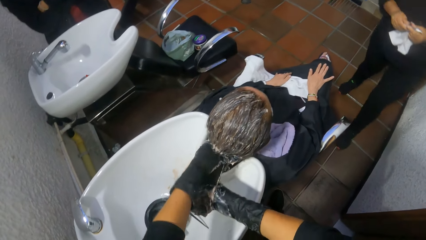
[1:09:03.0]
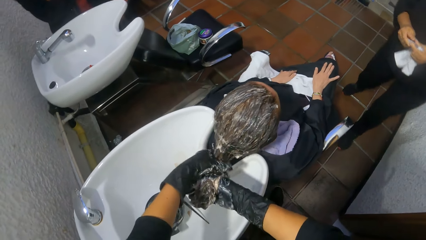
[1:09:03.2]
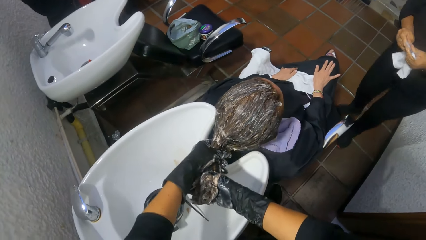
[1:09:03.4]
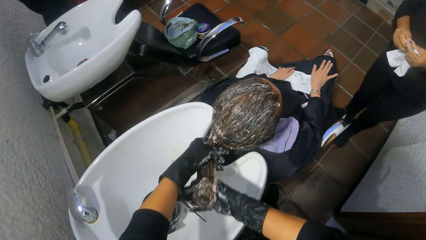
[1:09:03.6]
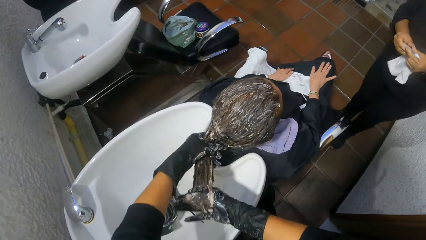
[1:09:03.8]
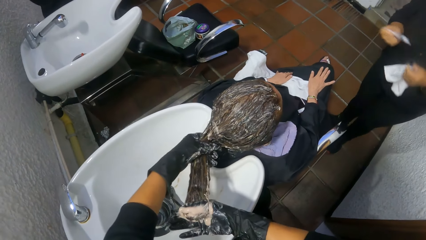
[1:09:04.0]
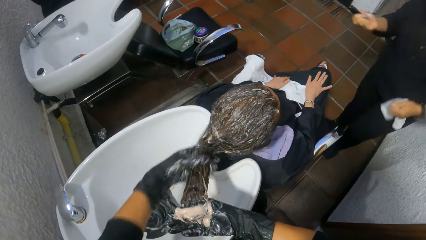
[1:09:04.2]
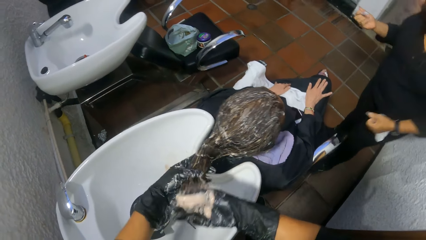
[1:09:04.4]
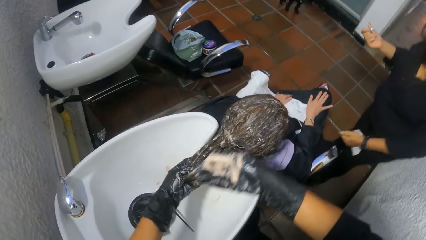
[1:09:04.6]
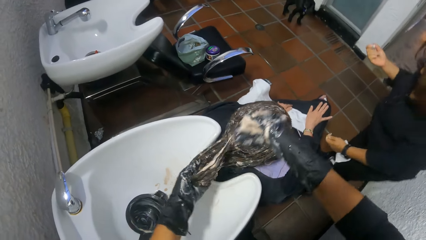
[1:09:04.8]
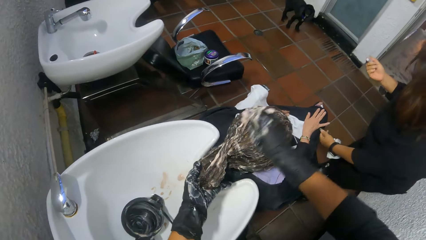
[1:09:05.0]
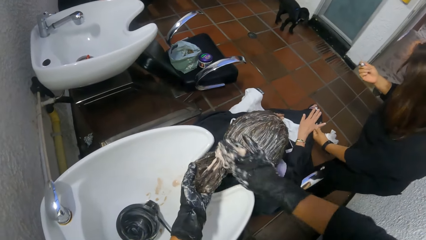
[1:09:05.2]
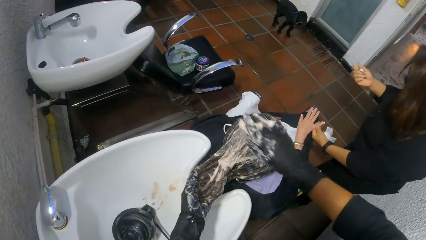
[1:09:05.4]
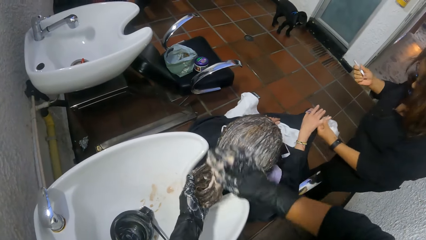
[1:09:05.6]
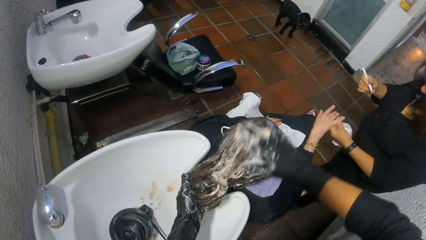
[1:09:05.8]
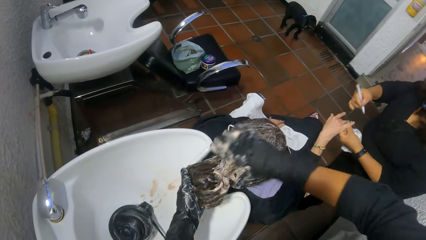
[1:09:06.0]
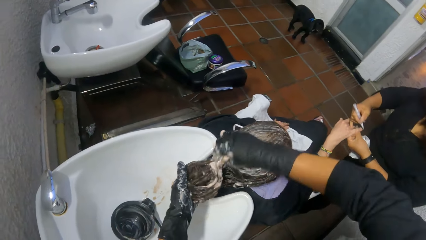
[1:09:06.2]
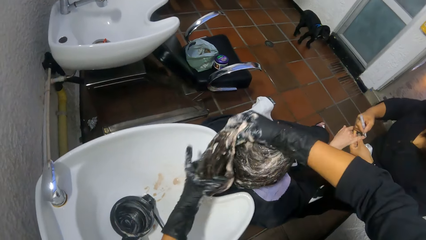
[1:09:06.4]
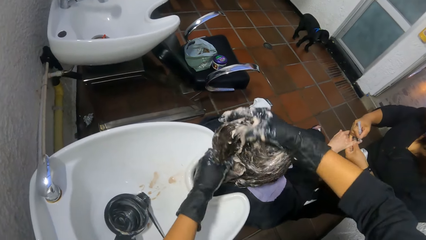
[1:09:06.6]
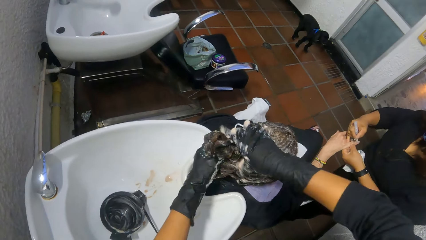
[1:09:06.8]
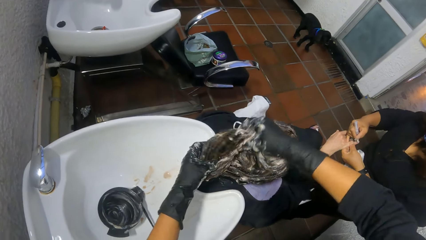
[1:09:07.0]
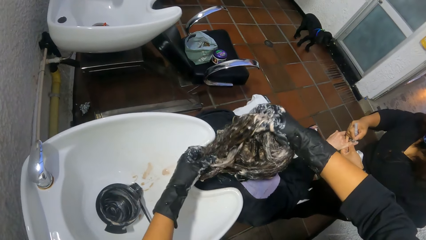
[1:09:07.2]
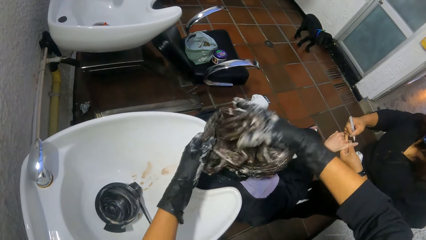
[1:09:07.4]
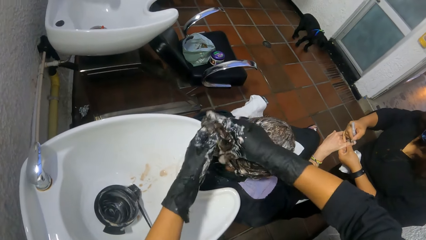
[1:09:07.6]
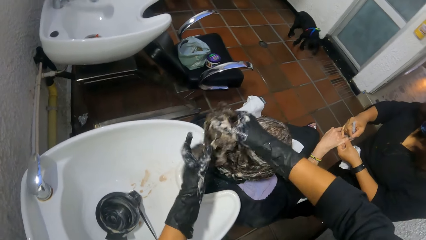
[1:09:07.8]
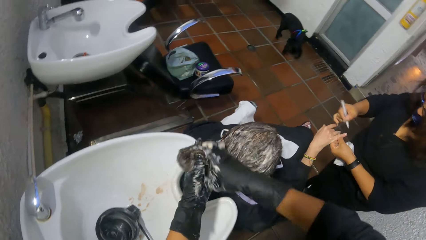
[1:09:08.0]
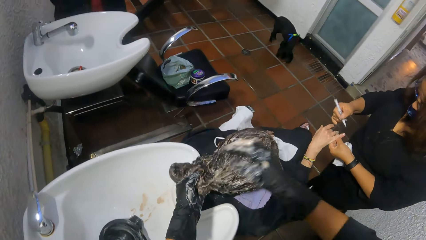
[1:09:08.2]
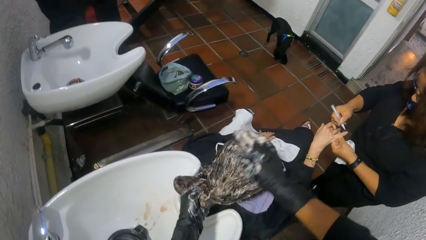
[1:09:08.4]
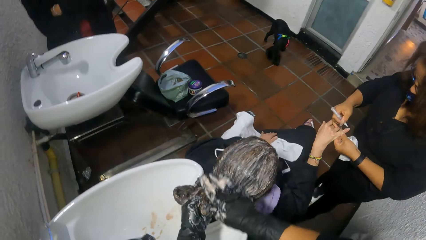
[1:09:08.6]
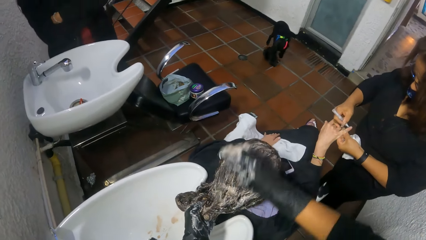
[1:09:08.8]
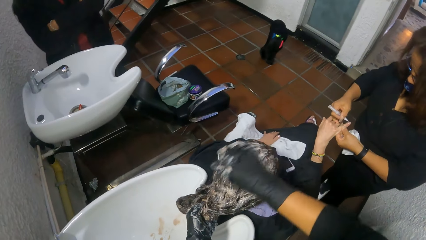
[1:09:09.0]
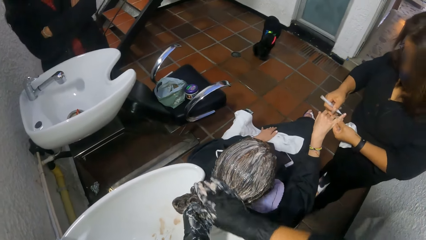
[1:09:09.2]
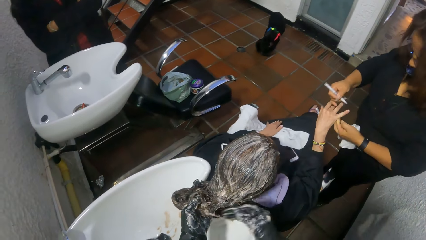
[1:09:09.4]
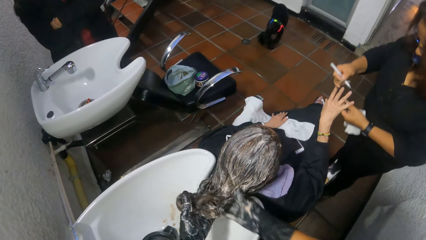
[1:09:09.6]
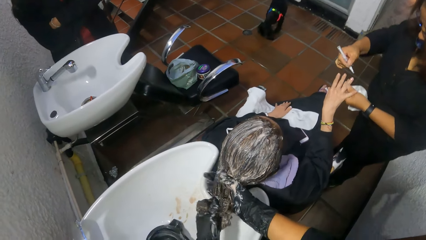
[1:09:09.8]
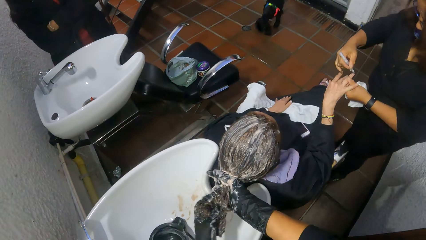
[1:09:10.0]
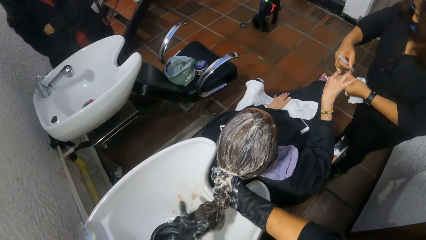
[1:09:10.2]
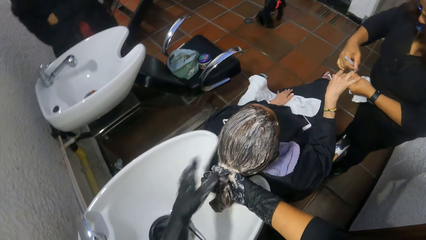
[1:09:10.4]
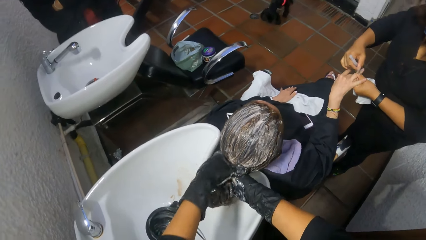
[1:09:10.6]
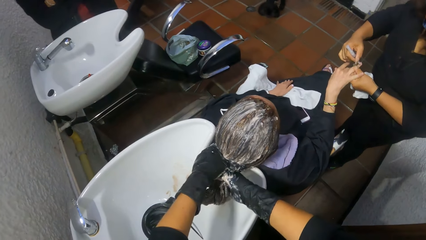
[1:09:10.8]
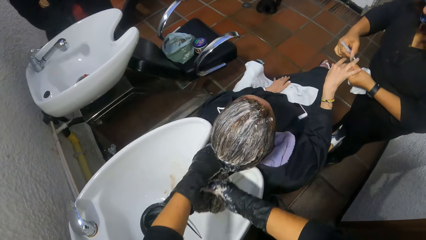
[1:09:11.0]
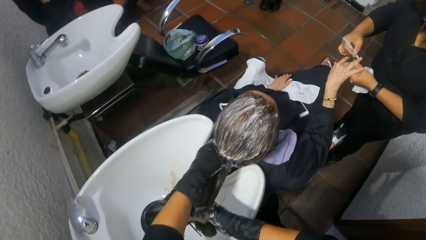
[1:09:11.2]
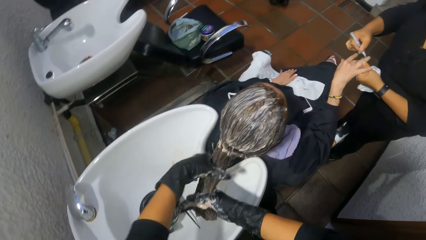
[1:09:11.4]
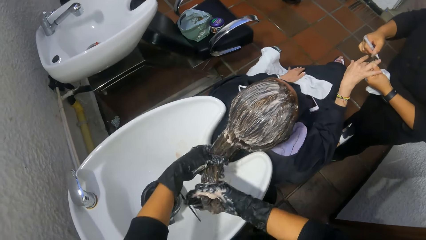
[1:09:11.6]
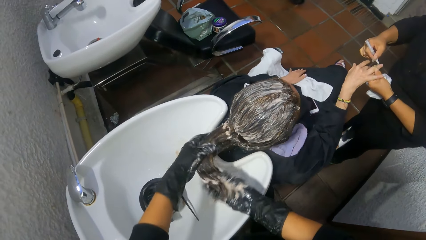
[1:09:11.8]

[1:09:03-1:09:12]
A woman lifts another woman's right hand with her left hand. The first woman applies nail polish on the other woman's right hand with a nail polish brush in her right hand.

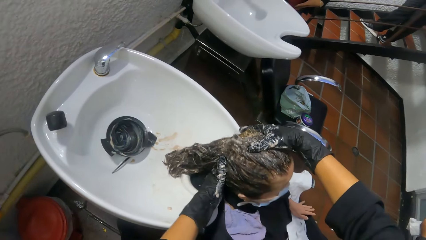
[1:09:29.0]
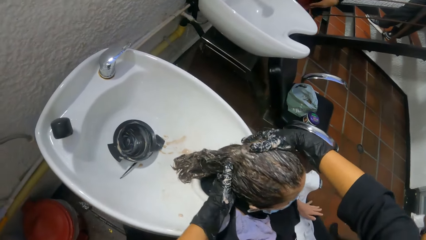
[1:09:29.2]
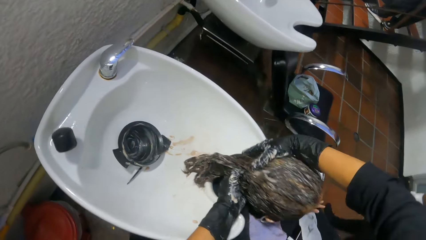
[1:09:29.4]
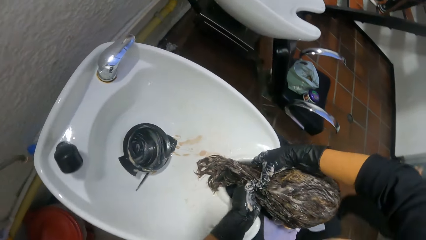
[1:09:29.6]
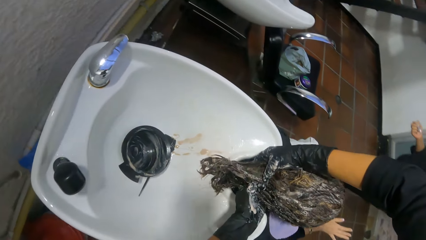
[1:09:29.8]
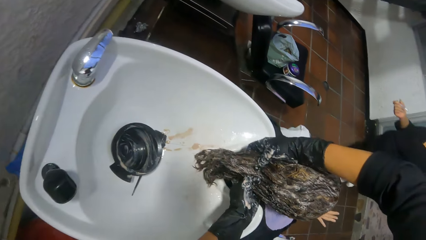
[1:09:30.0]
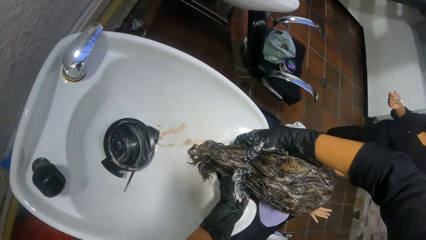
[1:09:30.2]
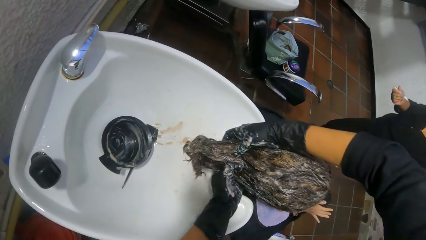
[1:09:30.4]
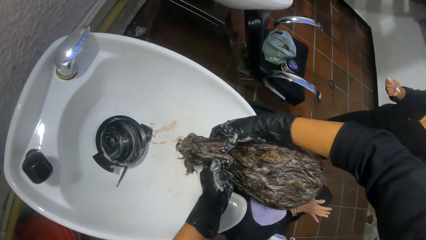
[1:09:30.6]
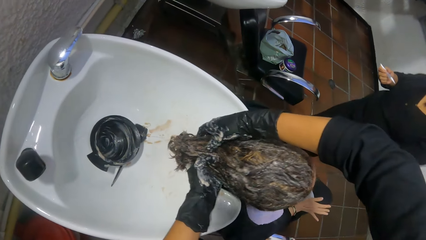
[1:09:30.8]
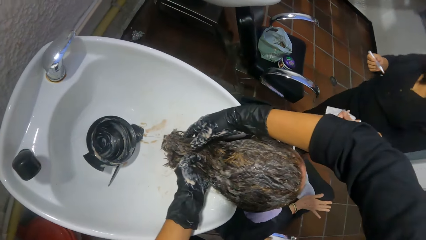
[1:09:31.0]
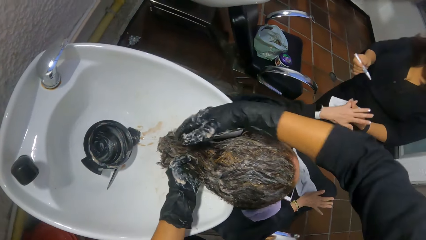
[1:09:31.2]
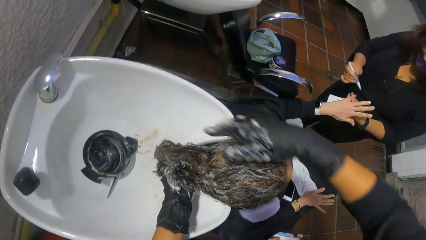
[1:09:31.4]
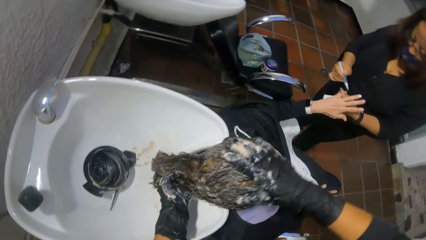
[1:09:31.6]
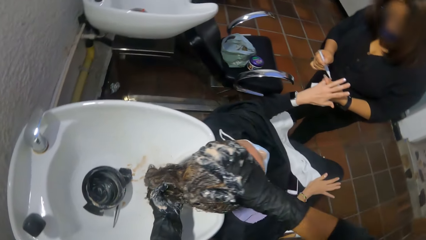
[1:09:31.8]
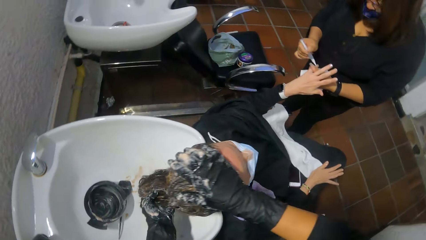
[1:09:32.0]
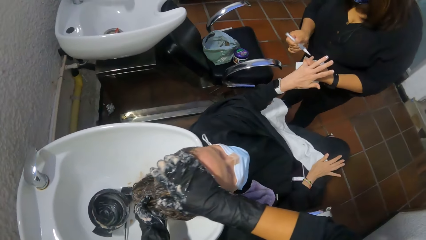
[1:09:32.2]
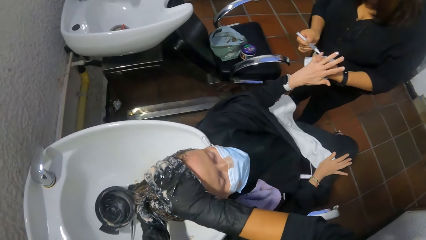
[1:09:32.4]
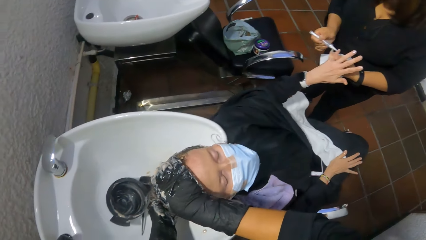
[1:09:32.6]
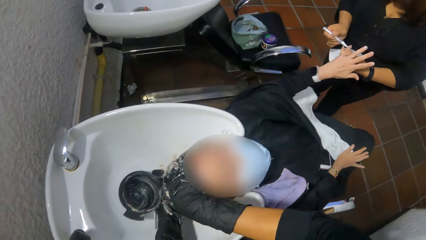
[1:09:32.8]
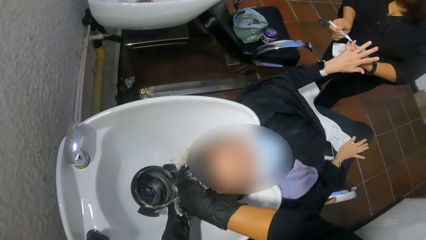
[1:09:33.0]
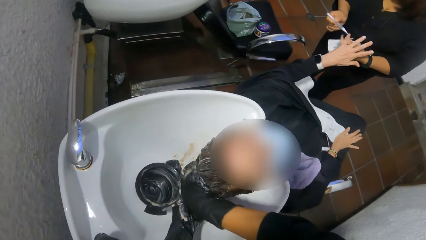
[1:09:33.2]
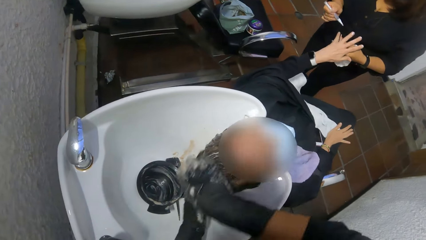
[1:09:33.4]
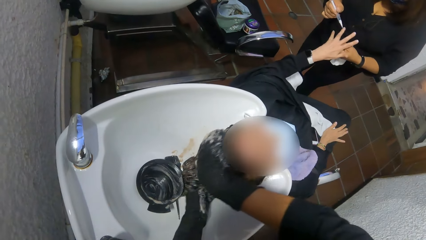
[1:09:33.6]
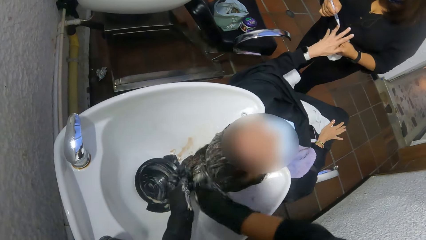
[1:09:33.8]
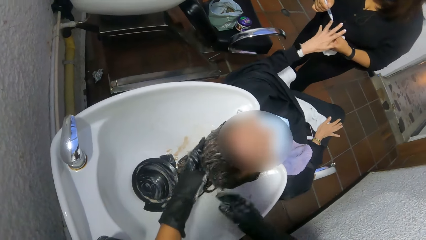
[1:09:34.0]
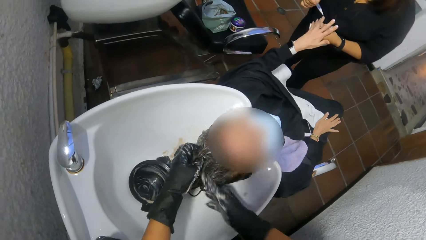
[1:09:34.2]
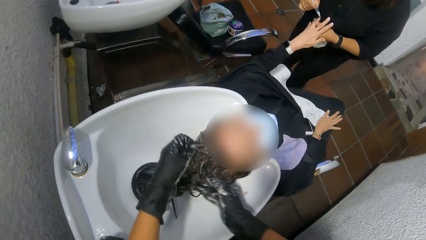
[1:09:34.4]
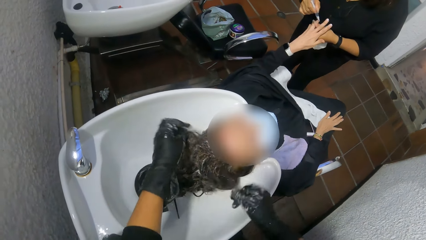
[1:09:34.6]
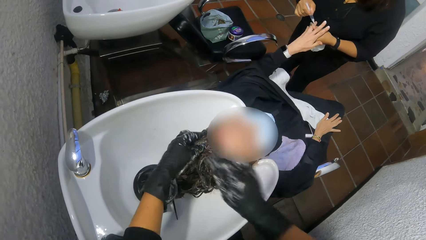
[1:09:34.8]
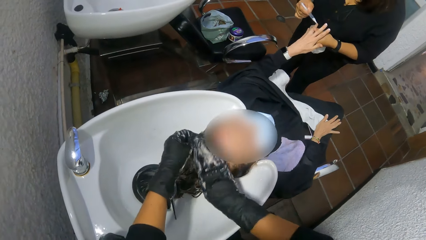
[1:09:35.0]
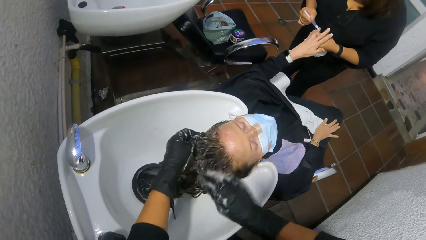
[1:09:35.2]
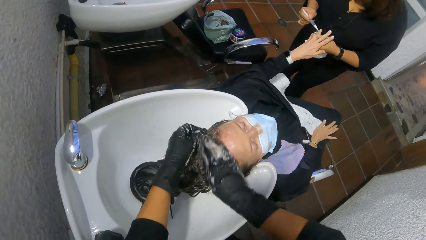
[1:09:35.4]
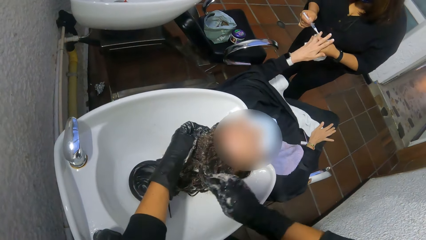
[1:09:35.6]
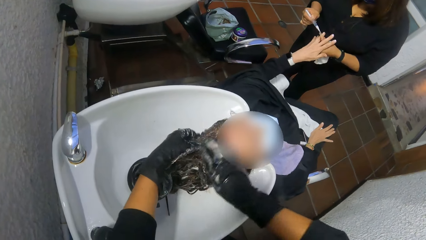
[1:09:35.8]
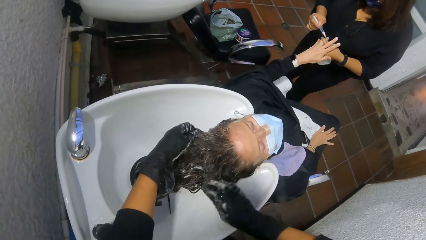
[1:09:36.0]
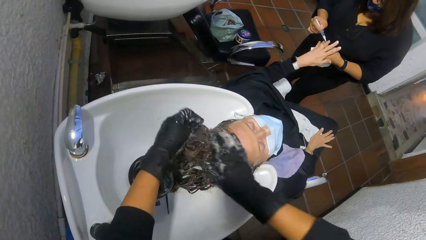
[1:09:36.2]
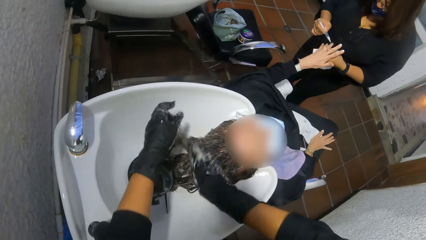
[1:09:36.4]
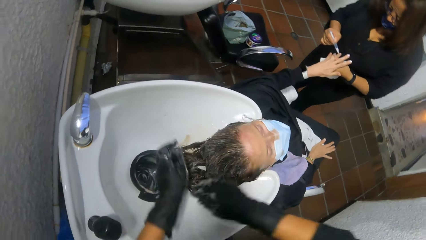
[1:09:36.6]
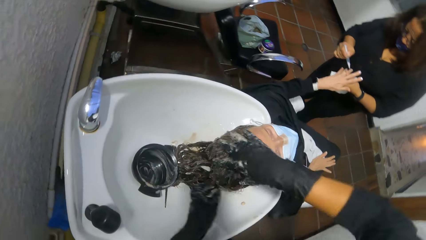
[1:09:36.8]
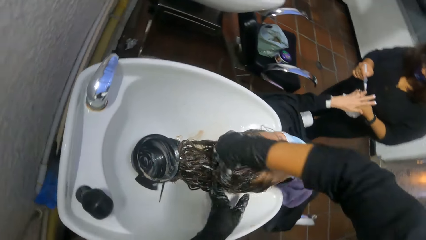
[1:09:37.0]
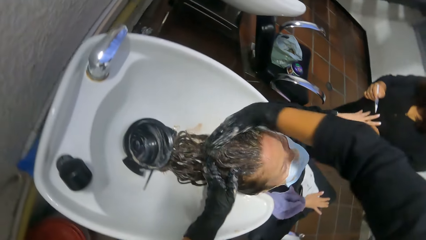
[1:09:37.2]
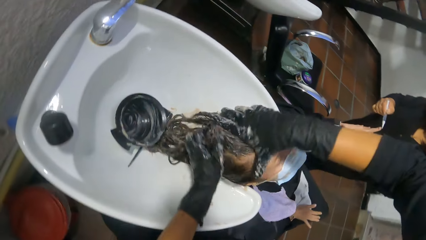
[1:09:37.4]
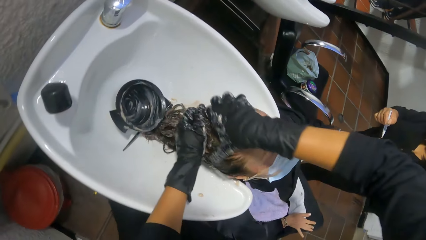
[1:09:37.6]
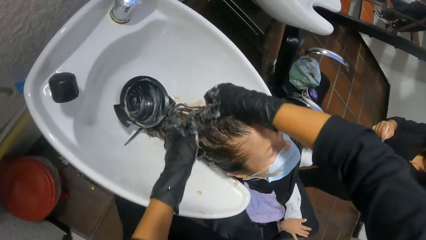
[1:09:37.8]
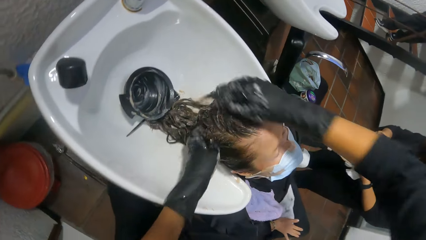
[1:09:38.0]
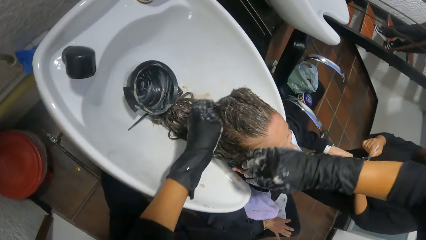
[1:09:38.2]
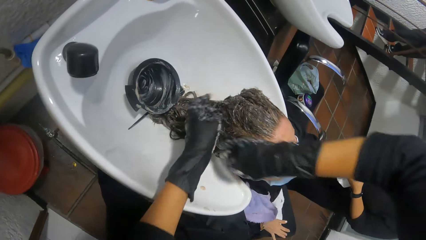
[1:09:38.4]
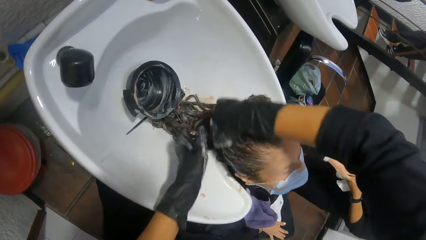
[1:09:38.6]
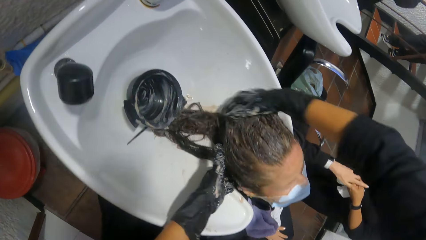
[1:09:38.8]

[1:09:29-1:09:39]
A woman raises another woman's left hand with her left hand. The first woman applies nail polish on the other woman's left hand with the nail polish brush in her right hand.
